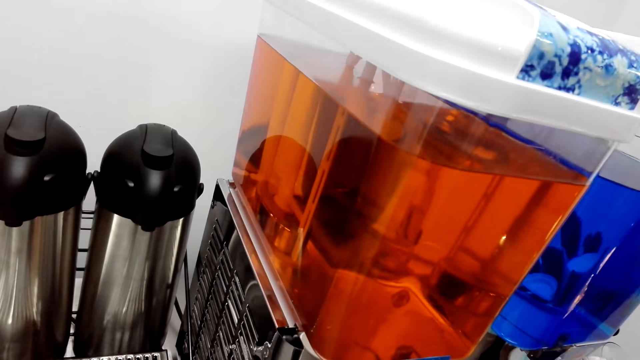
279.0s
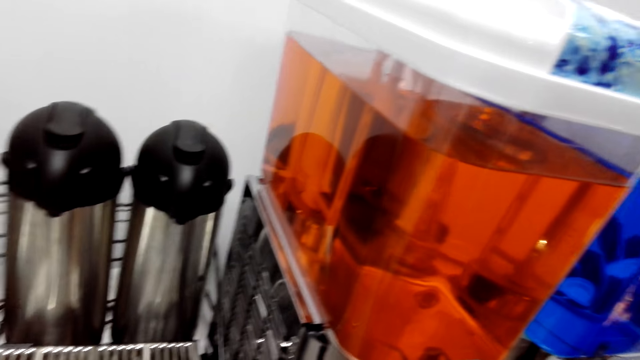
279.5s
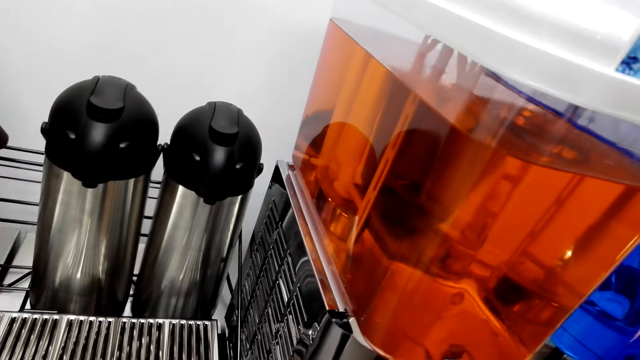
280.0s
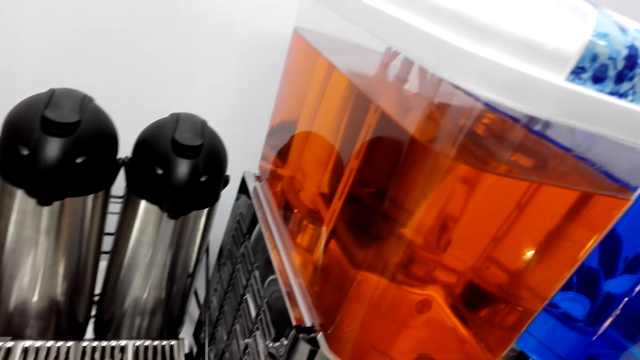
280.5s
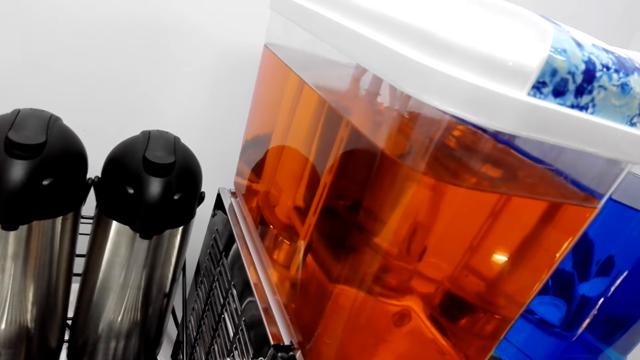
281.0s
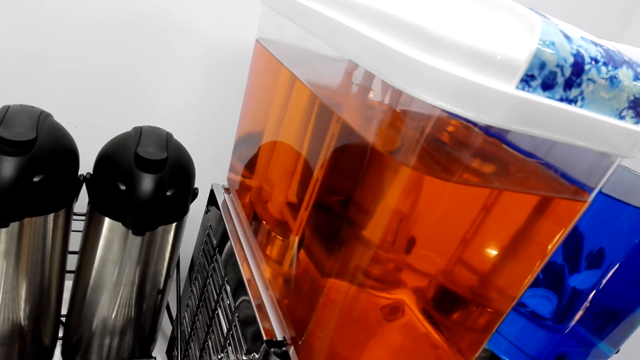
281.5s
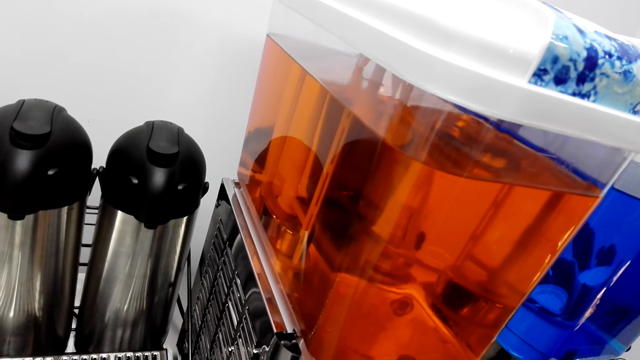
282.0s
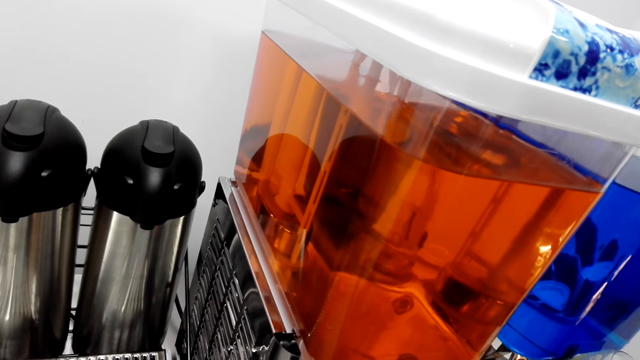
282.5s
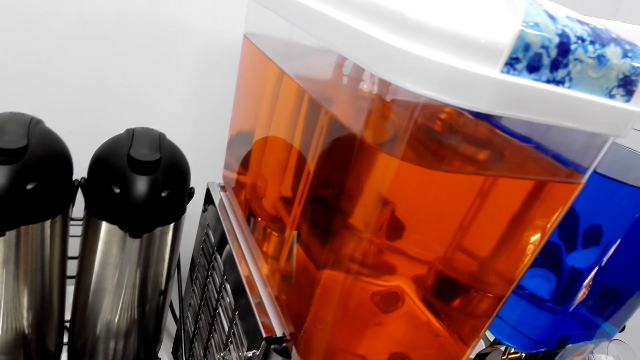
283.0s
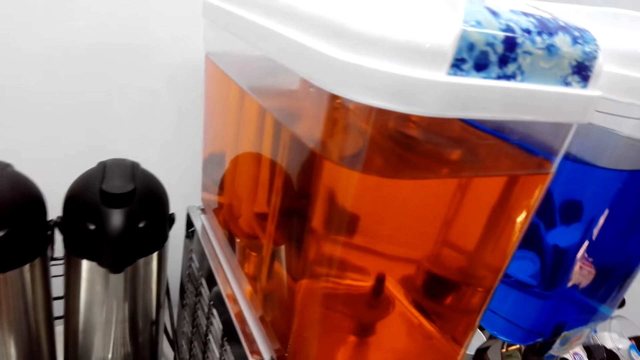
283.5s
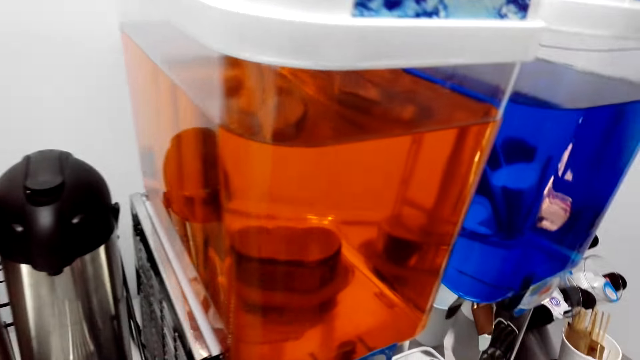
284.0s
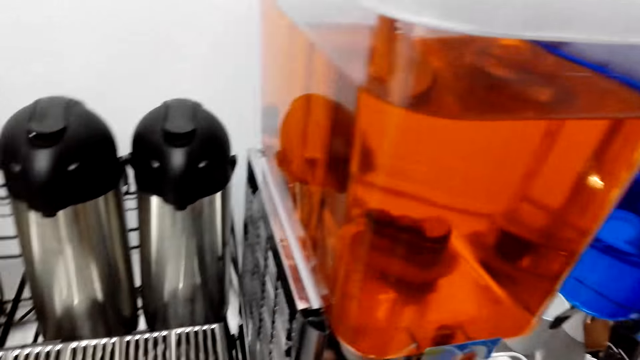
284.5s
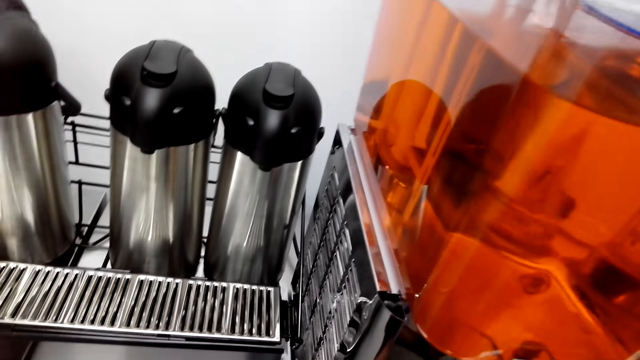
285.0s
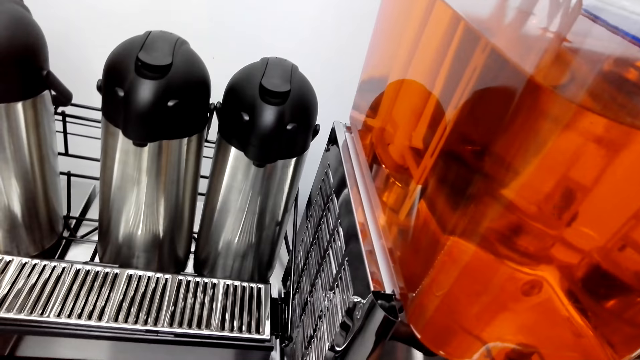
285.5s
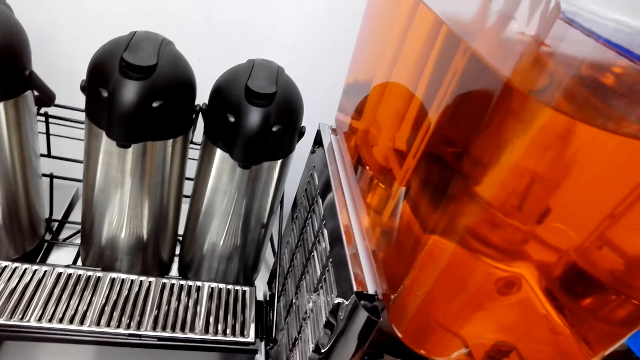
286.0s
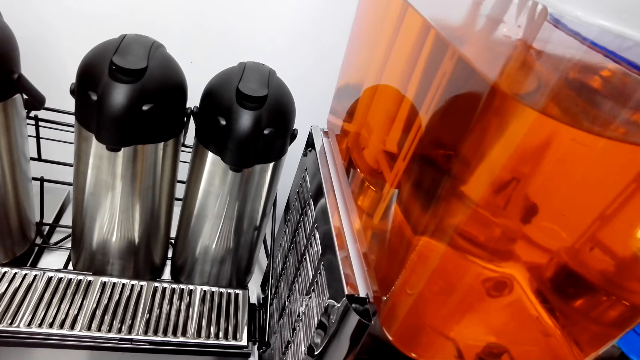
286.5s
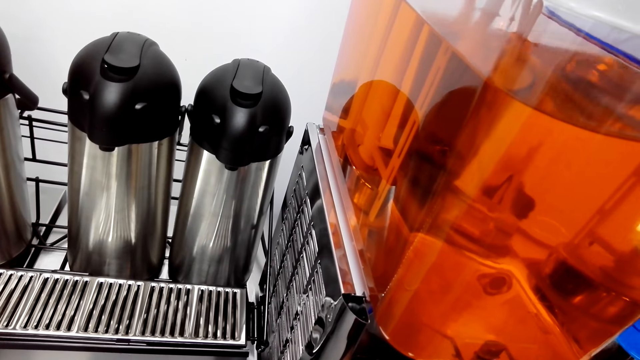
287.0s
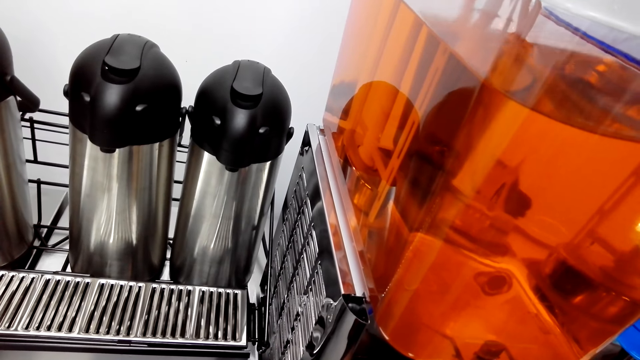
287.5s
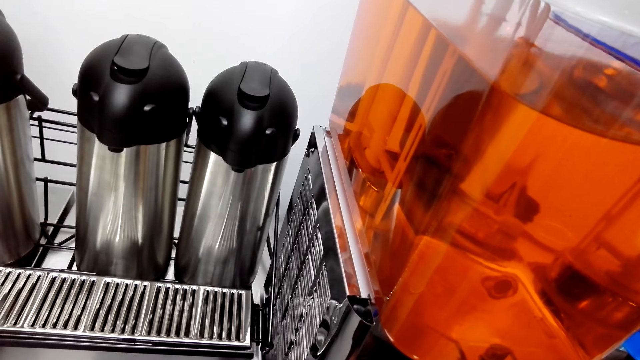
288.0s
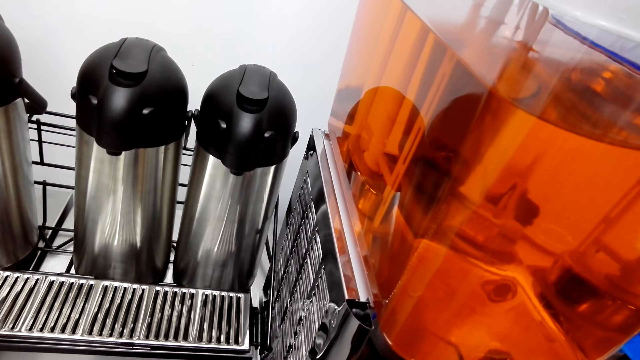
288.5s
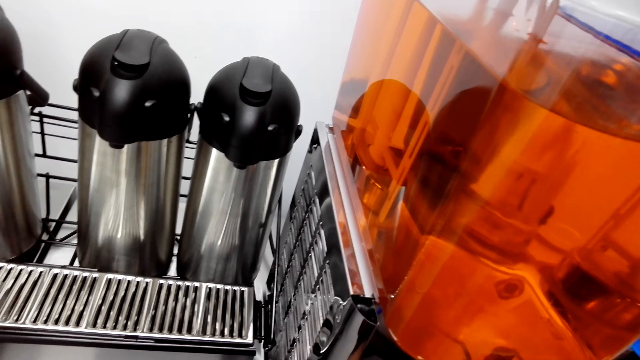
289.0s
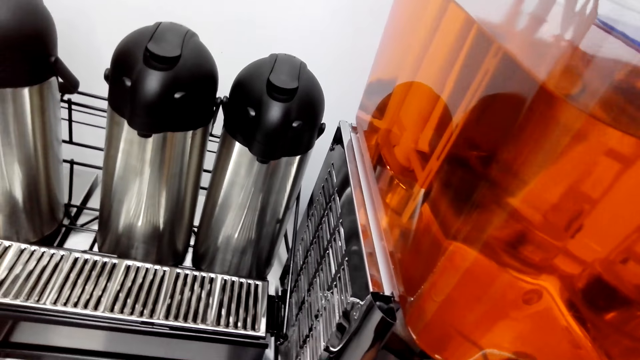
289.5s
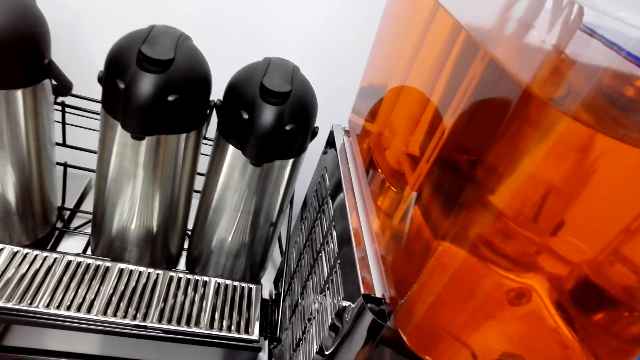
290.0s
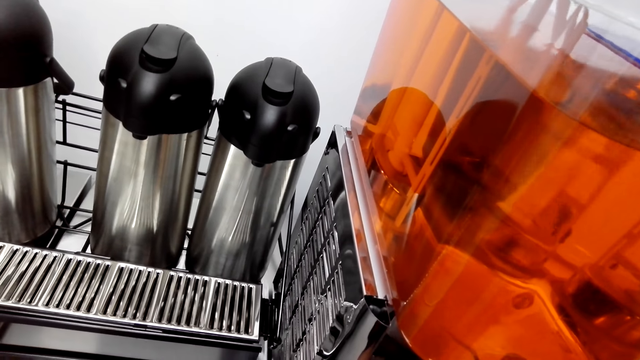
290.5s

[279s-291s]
The camera wearer does something.

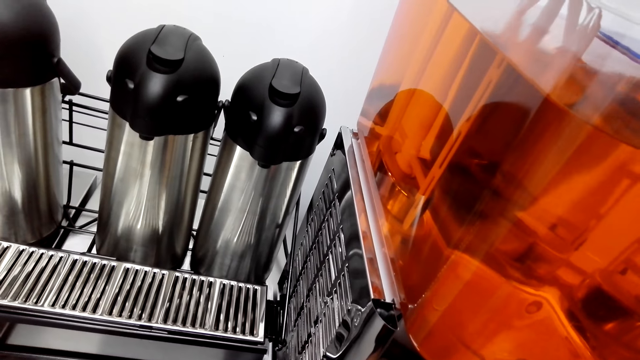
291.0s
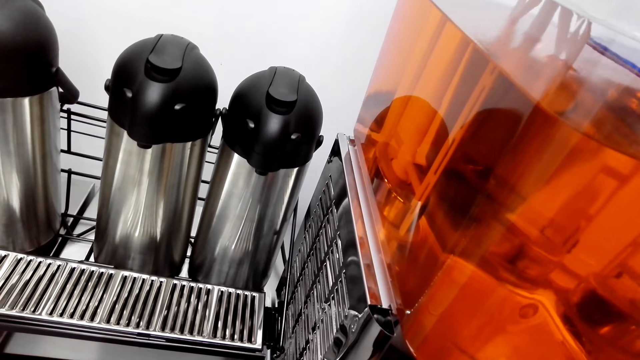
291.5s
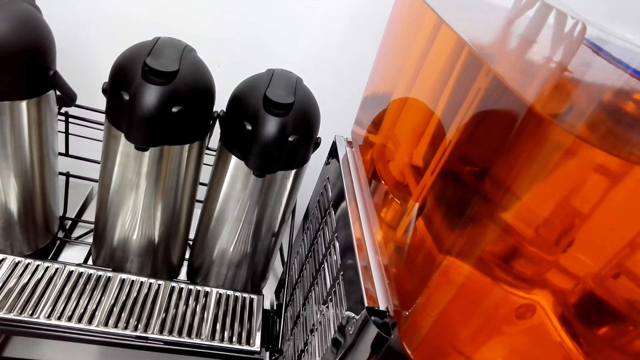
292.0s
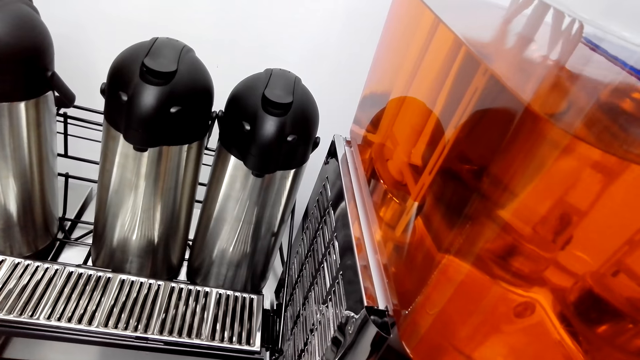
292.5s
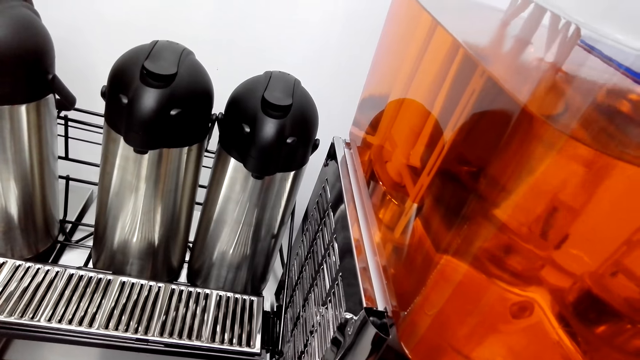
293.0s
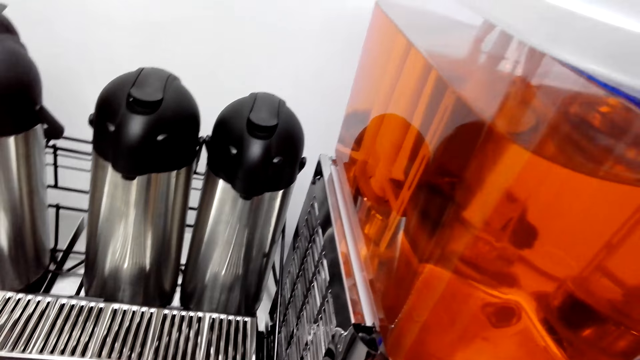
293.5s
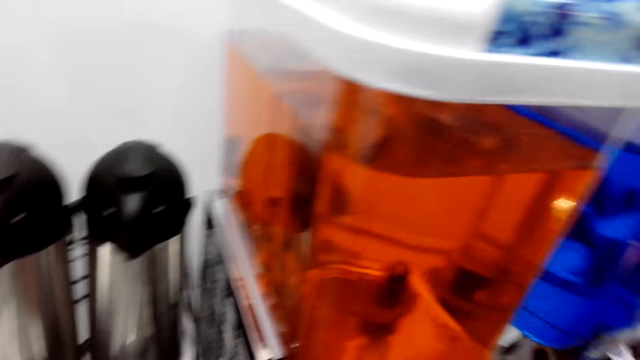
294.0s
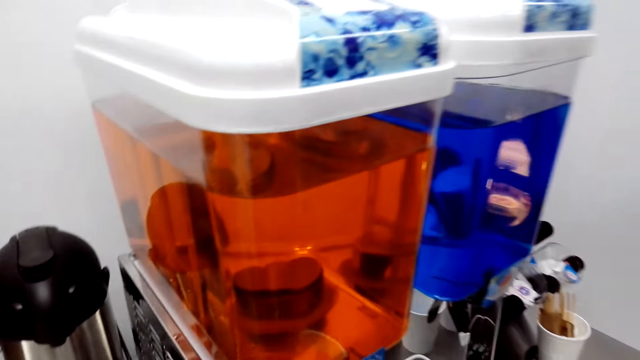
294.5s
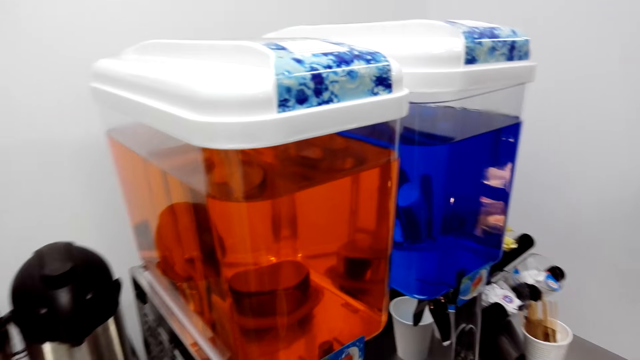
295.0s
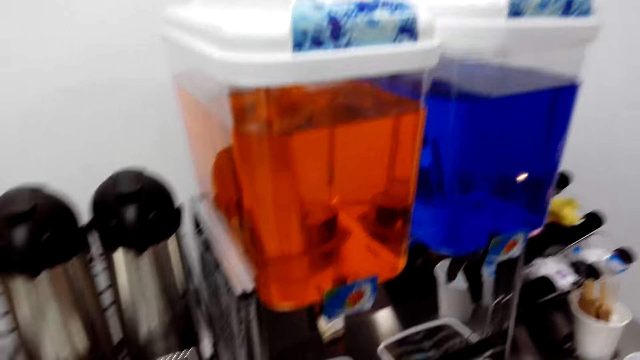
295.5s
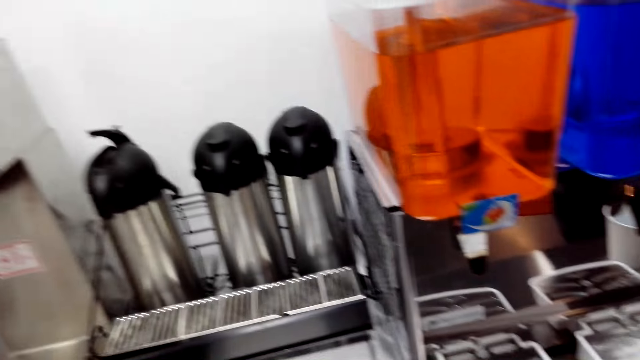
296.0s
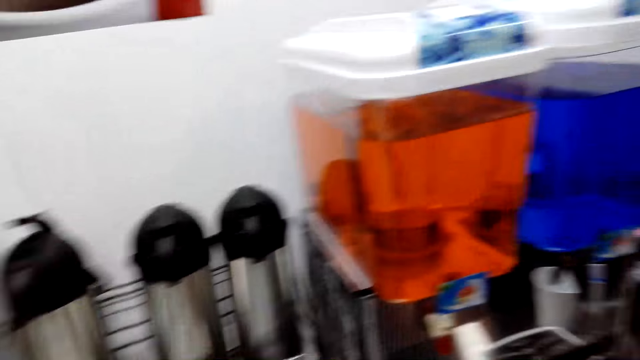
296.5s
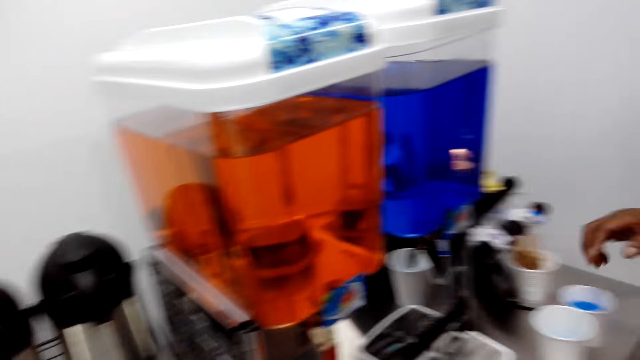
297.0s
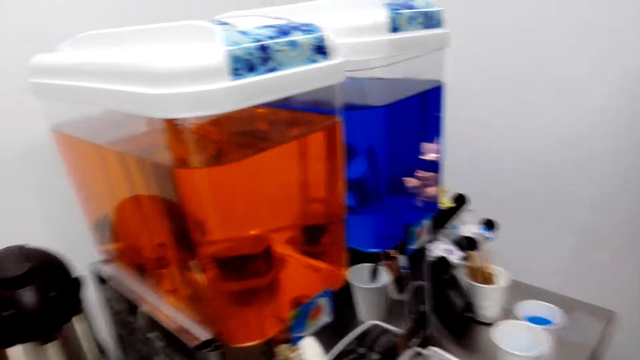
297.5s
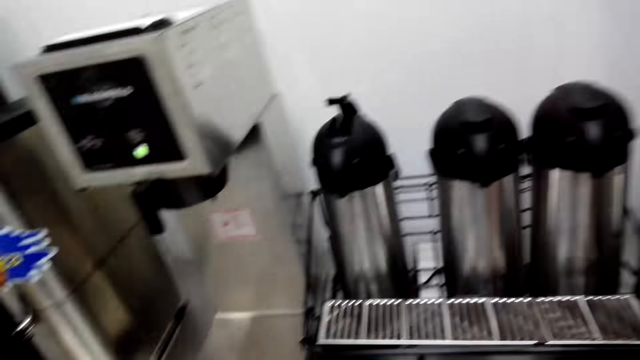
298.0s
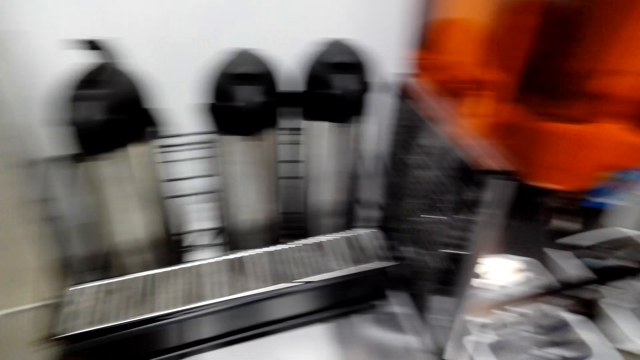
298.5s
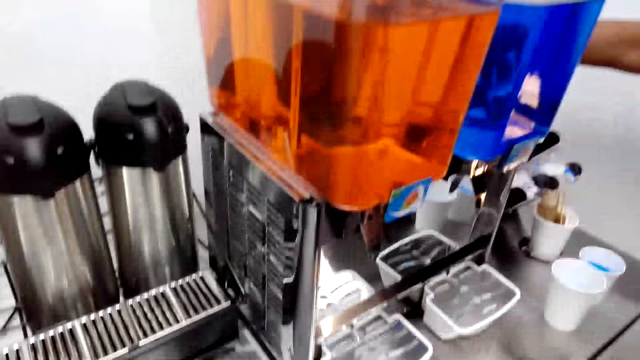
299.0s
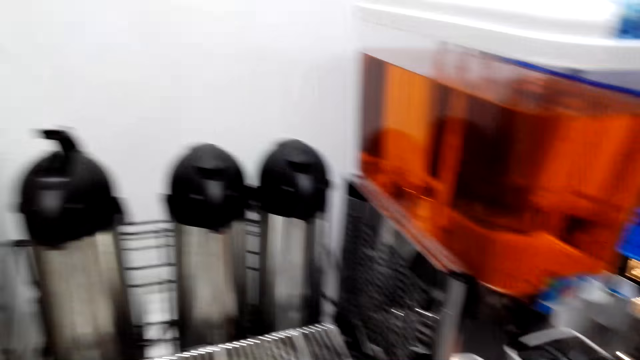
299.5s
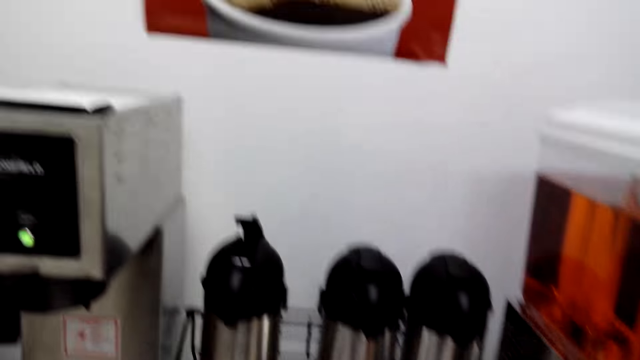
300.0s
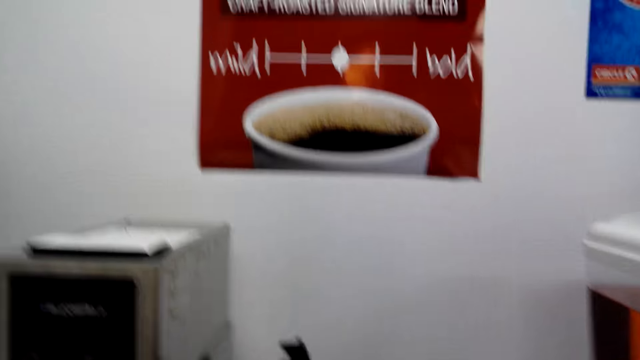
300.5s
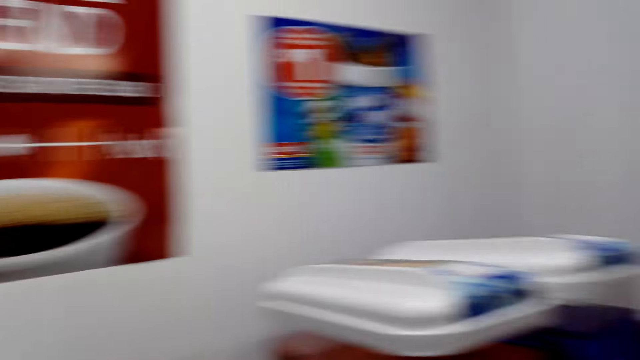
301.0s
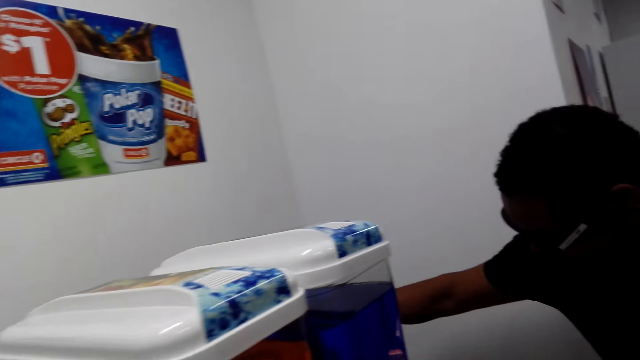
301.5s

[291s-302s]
The camera wearer looks around.
